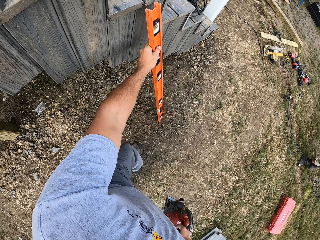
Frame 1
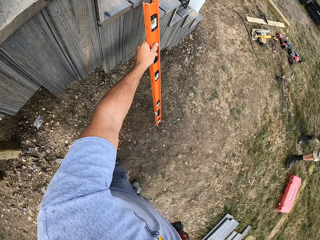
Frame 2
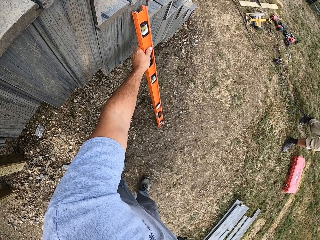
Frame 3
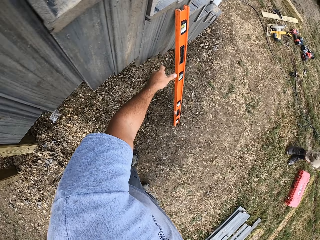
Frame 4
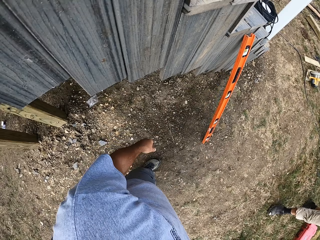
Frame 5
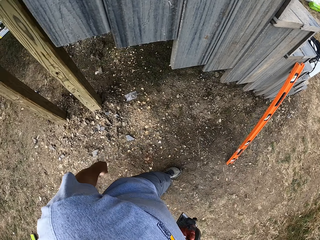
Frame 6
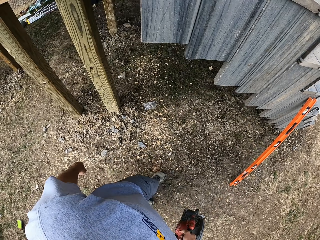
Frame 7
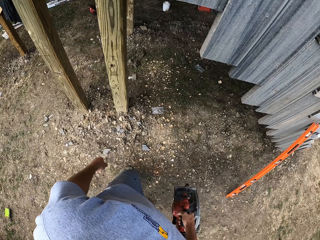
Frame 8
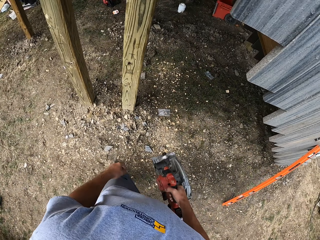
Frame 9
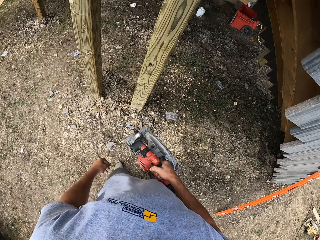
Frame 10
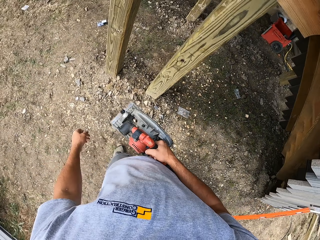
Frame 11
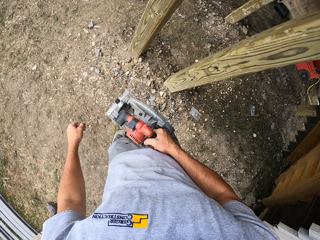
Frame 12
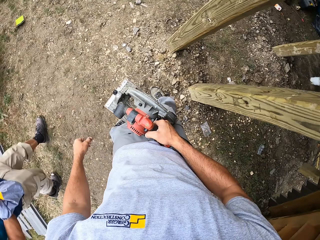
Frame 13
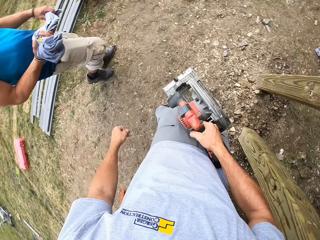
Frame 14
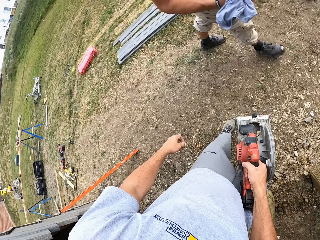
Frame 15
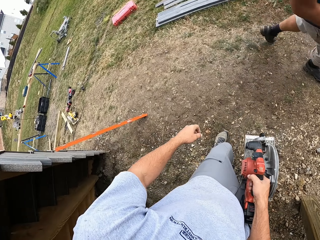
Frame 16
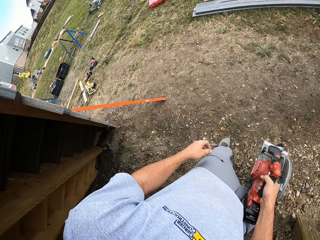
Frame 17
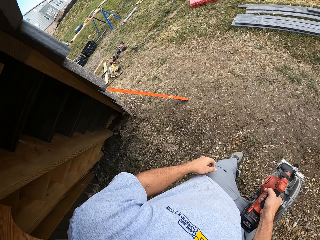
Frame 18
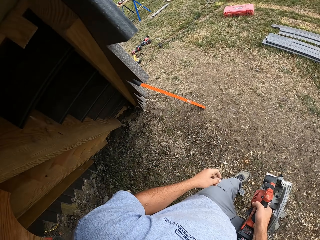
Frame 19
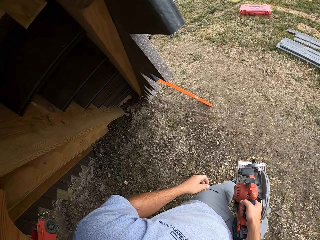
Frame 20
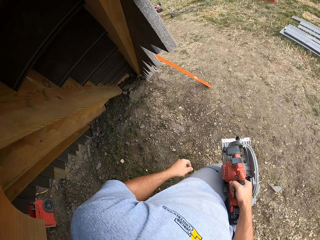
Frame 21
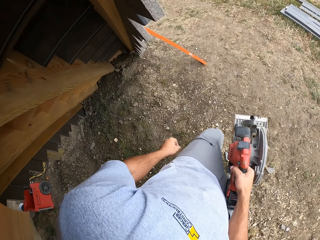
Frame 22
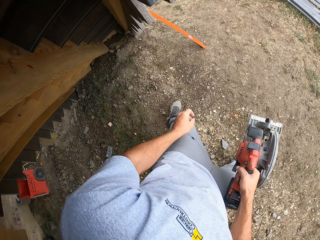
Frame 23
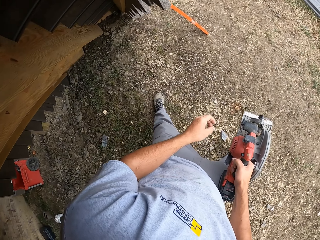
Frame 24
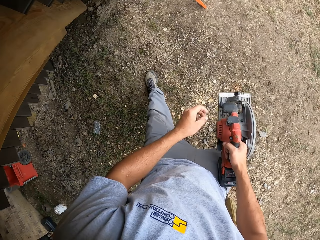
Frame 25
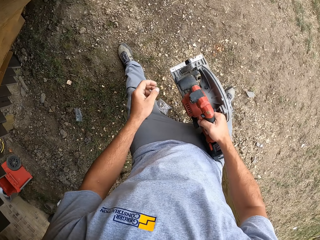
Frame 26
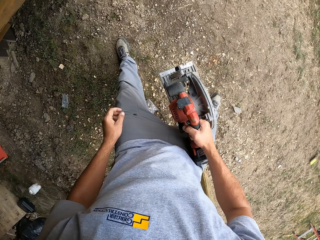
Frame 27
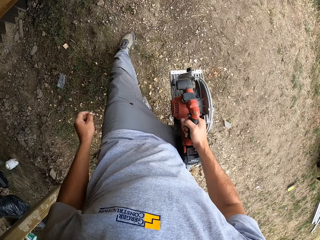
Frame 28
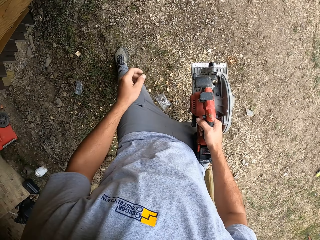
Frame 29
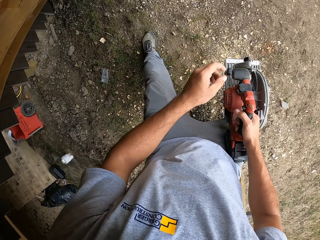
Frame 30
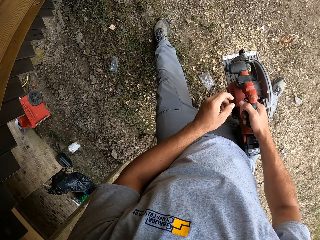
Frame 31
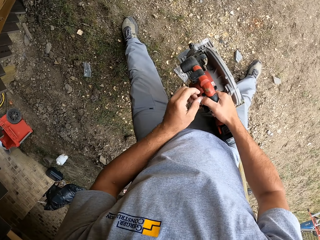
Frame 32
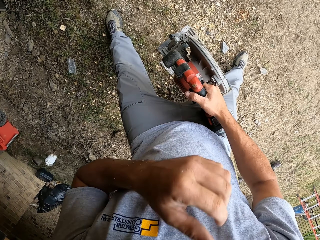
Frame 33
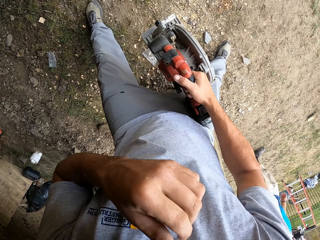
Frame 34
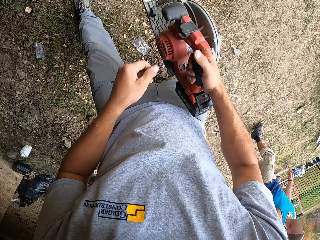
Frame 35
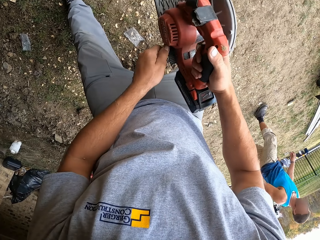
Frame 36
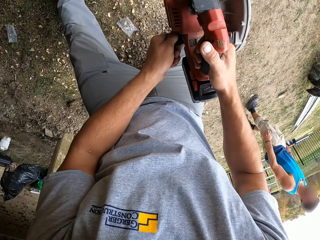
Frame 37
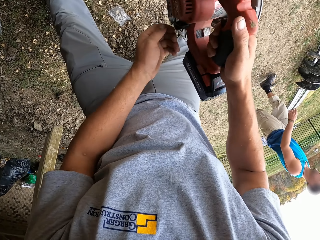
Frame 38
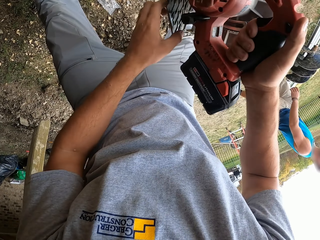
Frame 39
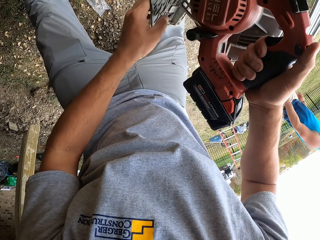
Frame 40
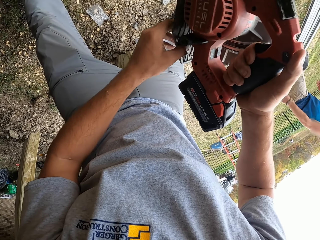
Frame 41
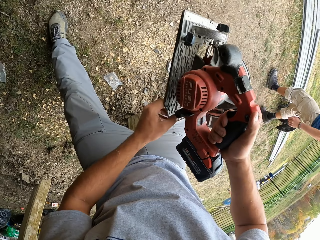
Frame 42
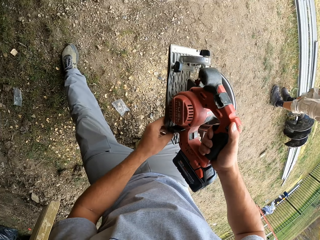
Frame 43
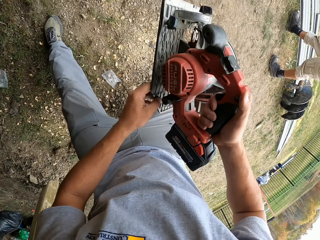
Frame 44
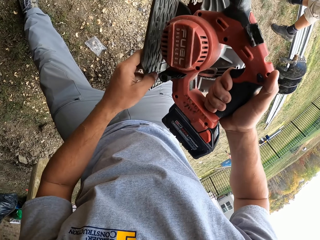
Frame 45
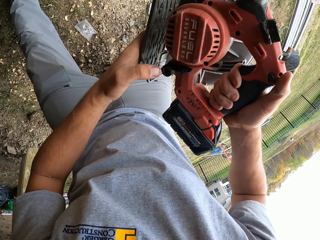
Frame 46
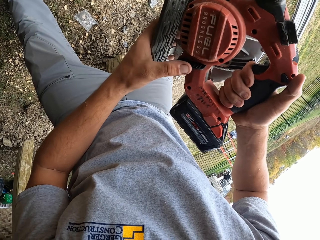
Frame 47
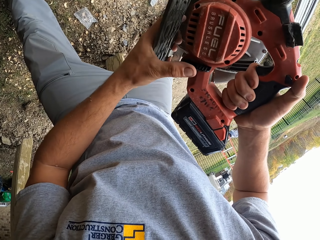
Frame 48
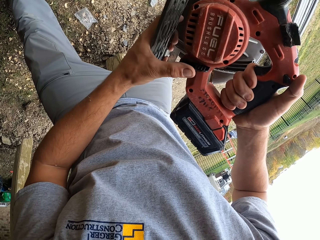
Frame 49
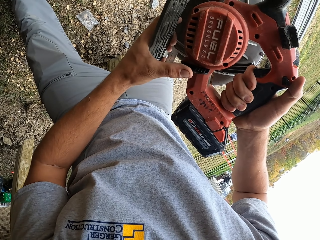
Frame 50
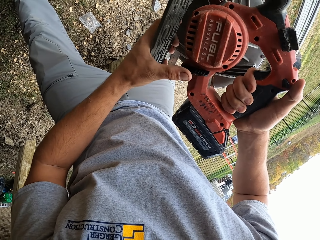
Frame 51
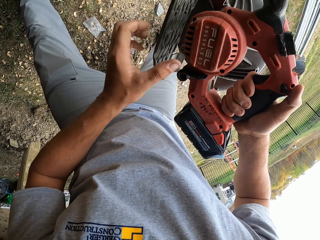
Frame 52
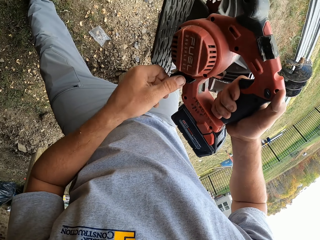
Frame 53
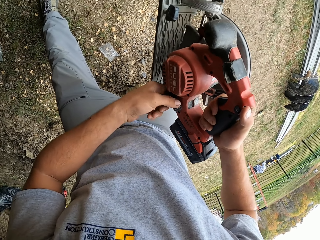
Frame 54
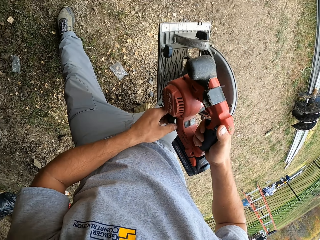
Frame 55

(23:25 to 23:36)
The camera wearer adjusts a meter level on a wall. He rests the spirit level on the side of the stairs. He walks around a verandah. A man walks around the compound. The camera wearer looks around the verandah. He stands under the stairs. He adjusts a wood cutter on his hand.

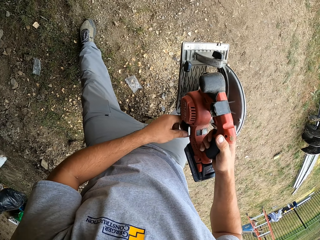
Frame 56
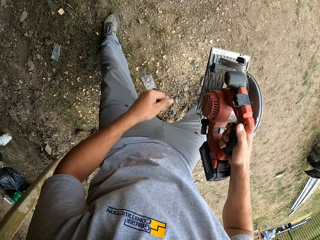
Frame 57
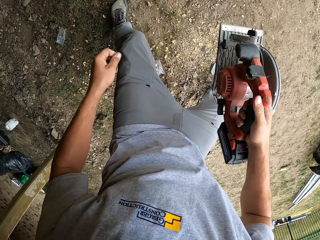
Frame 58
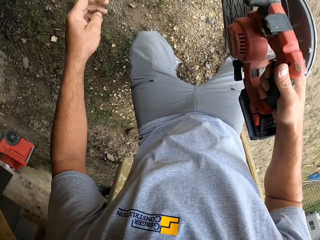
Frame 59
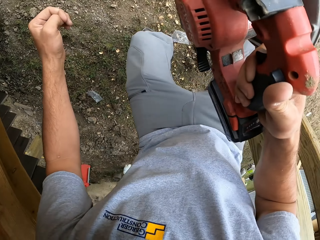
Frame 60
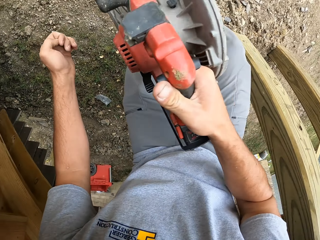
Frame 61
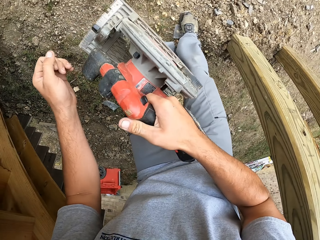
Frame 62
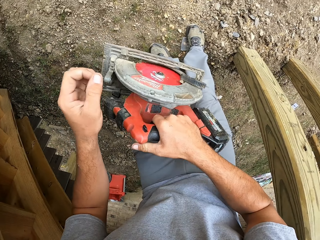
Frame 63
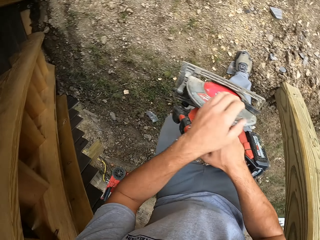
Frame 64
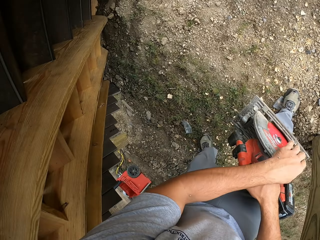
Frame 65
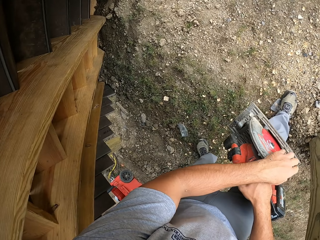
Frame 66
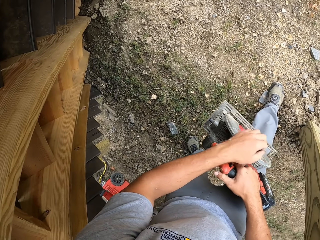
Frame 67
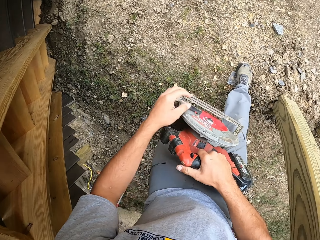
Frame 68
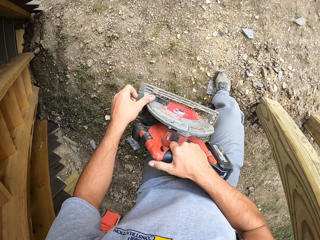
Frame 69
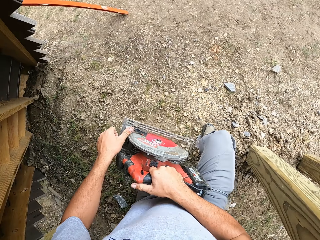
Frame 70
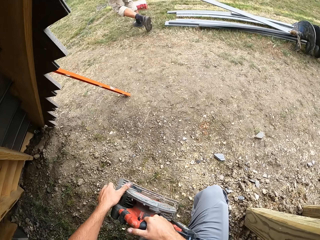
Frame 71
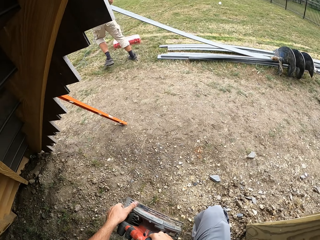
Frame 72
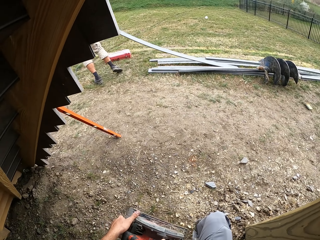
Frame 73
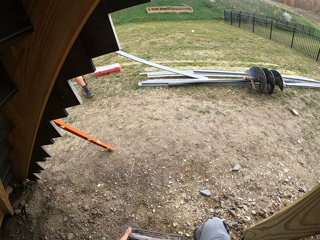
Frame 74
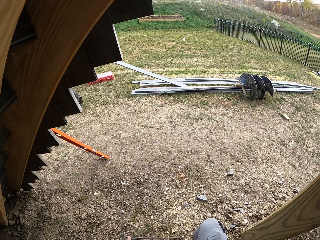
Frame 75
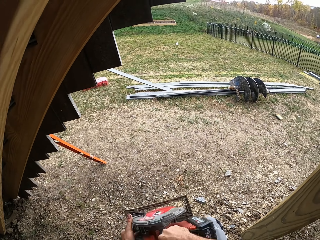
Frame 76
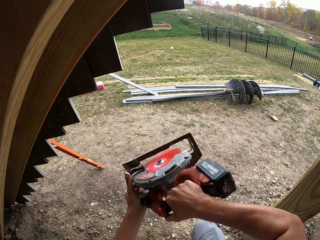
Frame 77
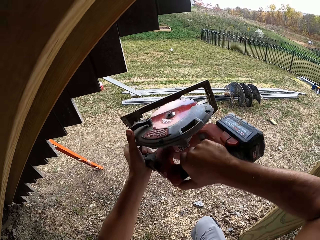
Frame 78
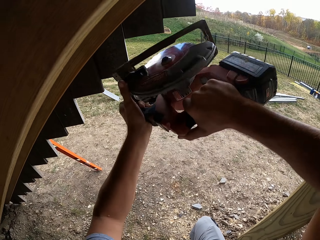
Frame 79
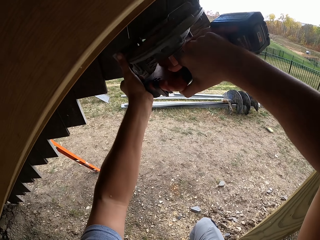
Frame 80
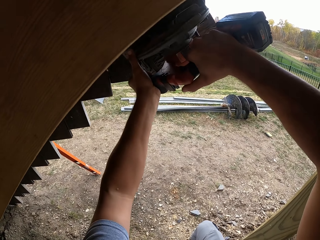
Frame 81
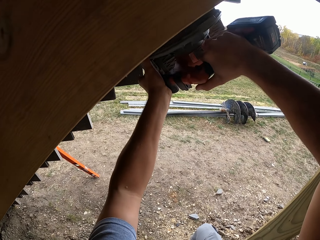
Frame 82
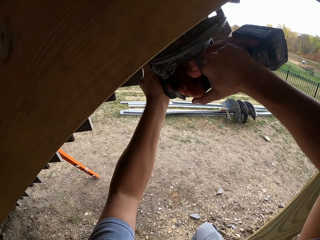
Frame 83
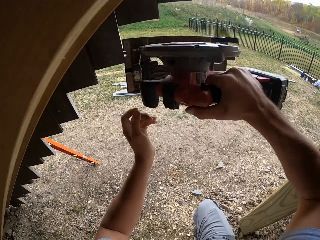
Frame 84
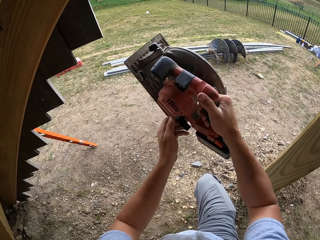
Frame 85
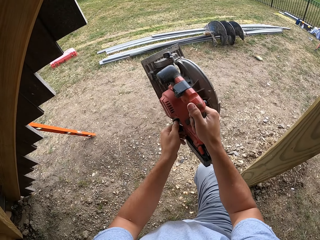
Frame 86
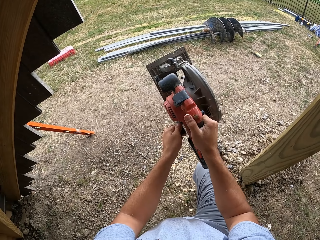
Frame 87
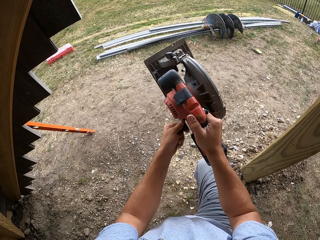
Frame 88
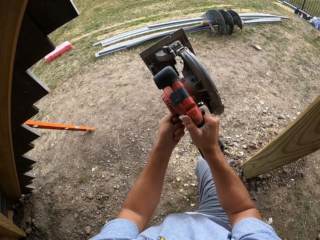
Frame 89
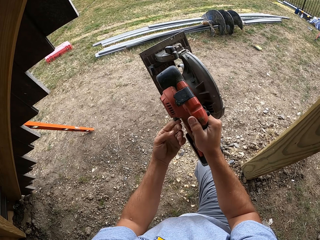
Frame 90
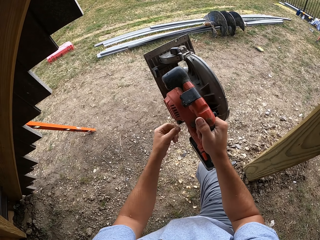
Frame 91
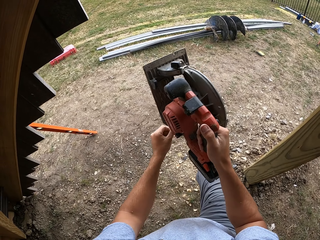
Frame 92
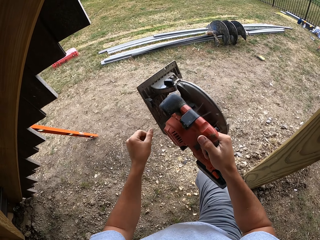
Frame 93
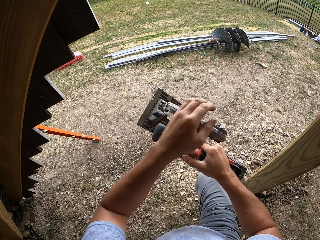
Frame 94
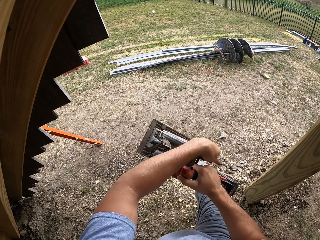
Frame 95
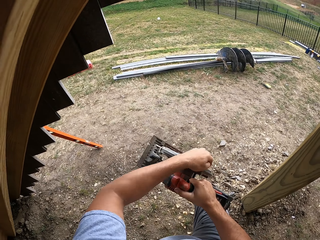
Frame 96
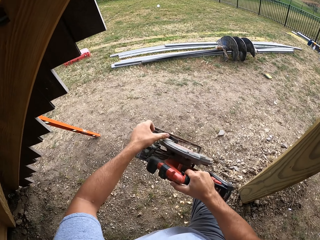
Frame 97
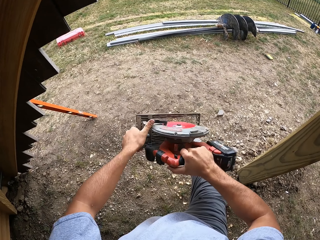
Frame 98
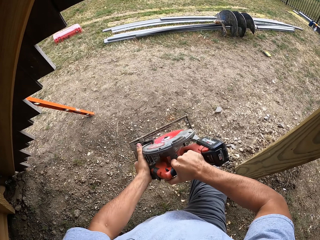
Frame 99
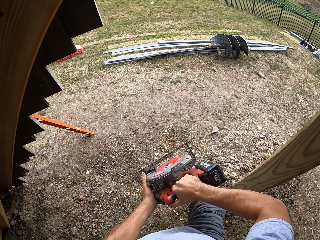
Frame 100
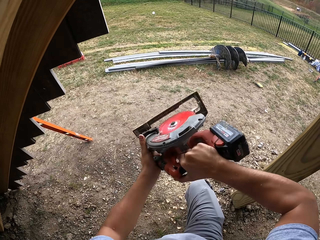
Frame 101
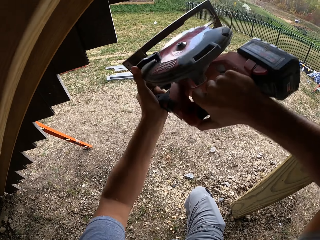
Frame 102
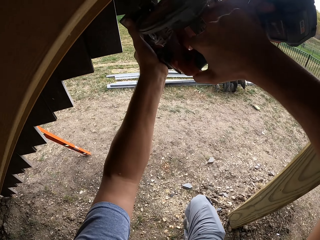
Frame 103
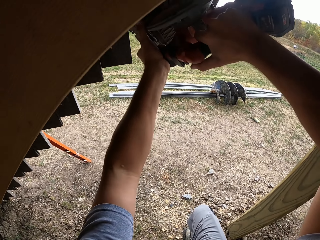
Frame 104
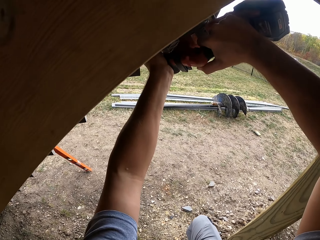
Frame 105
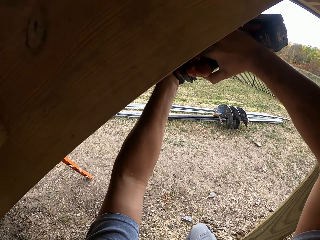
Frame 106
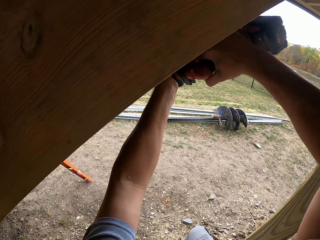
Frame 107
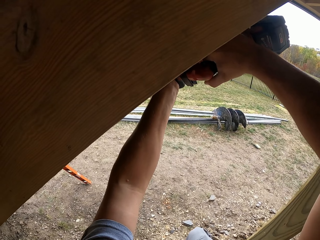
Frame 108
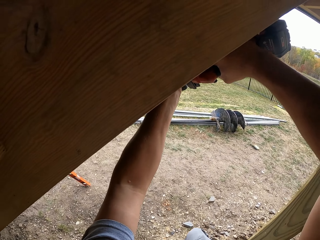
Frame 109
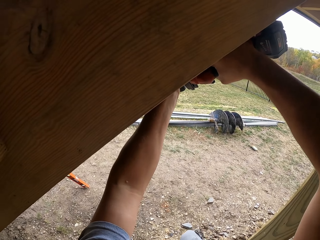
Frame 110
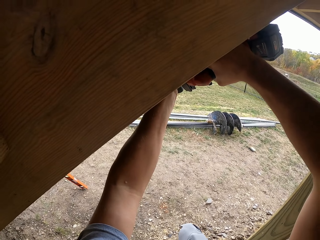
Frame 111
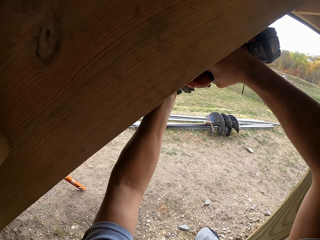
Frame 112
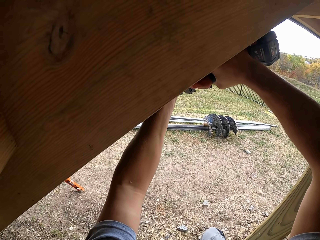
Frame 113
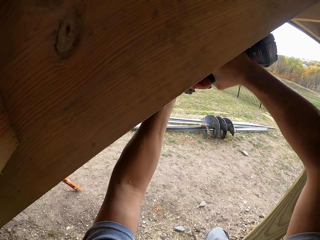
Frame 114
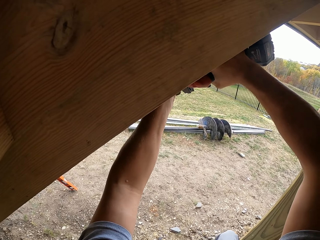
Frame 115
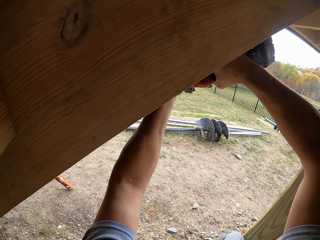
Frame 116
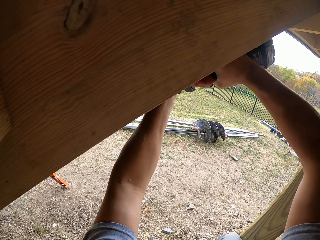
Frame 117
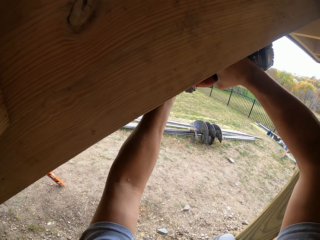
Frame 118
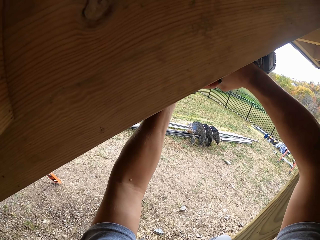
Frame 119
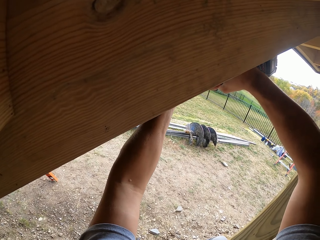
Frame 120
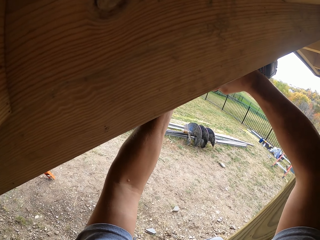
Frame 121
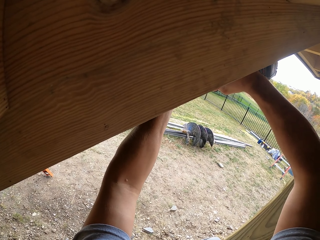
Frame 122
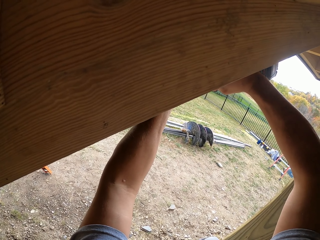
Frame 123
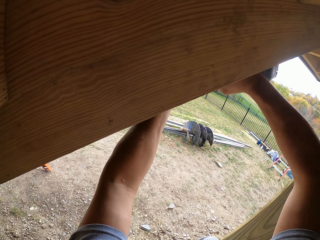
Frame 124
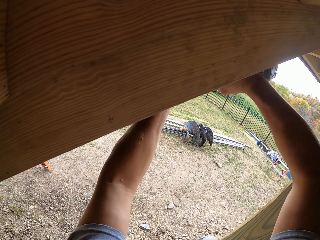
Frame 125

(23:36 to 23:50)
The camera wearer bends on the floor. A man pulls a plank on the lawn. The camera wearer adjusts a wood cutter or circular saw on his hand. He lifts the circular saw under the stairs. He adjusts a knob on the wood cutter. He lifts the circular saw under the stairs. He cuts a piece of wood with the wood cutter under the stairs.
